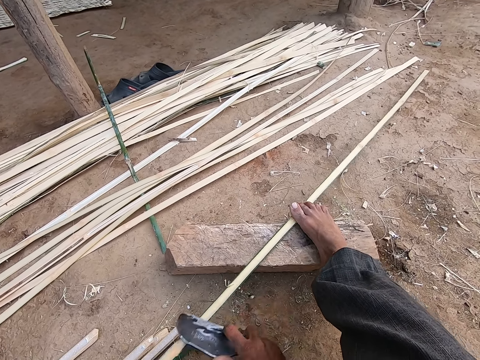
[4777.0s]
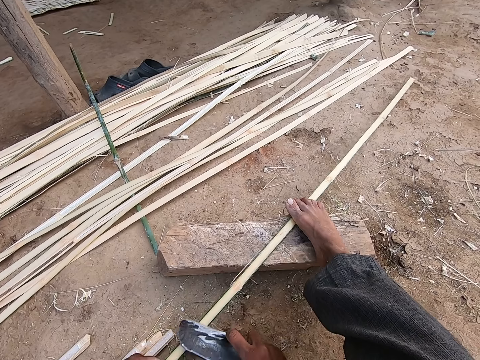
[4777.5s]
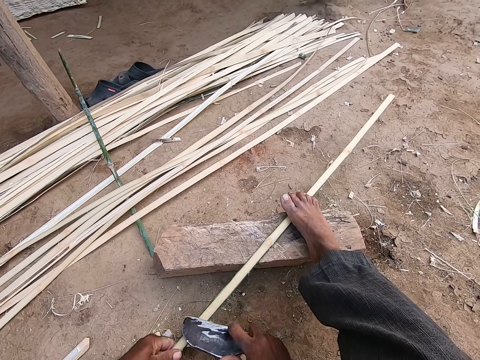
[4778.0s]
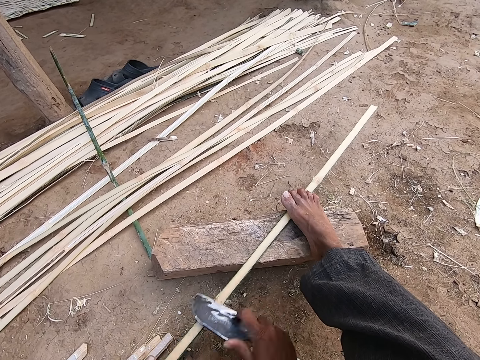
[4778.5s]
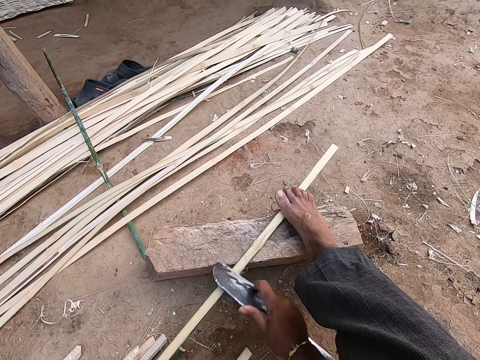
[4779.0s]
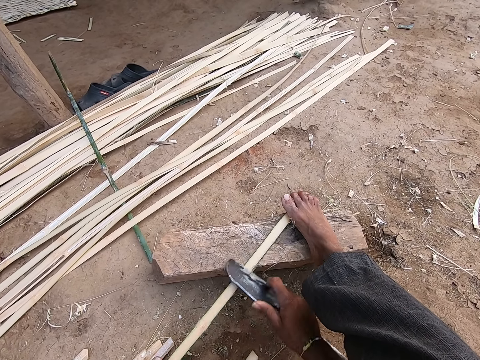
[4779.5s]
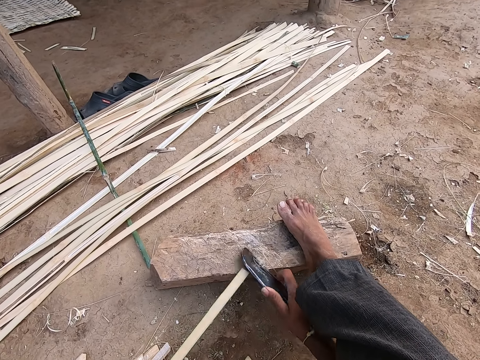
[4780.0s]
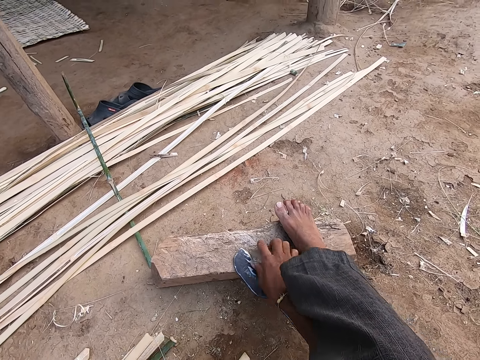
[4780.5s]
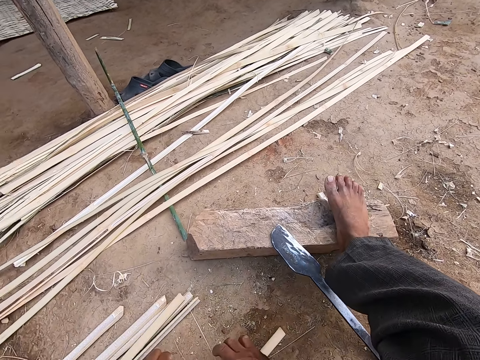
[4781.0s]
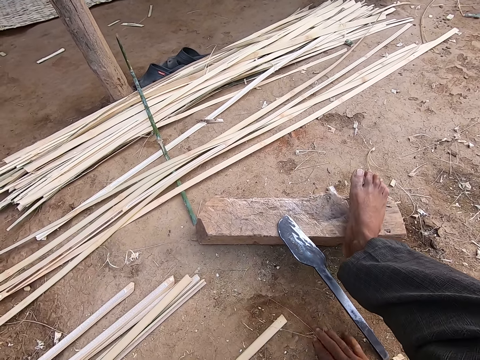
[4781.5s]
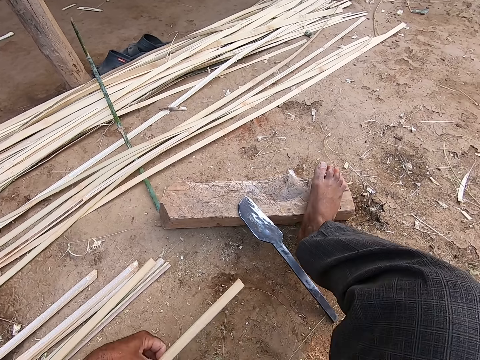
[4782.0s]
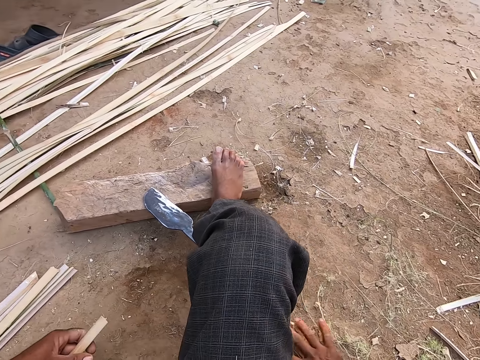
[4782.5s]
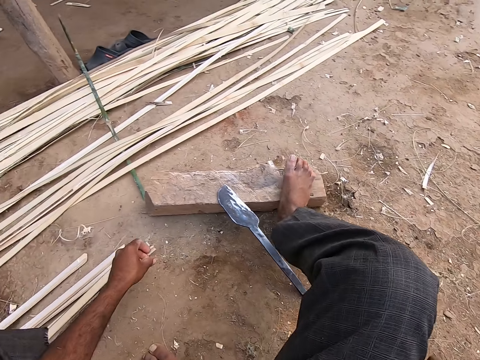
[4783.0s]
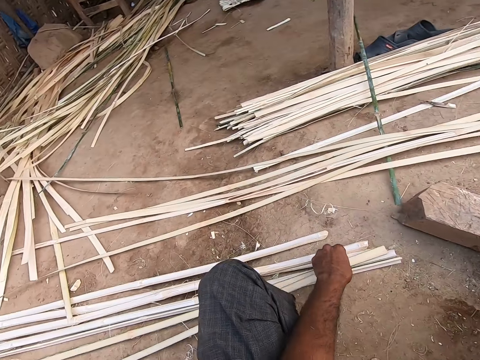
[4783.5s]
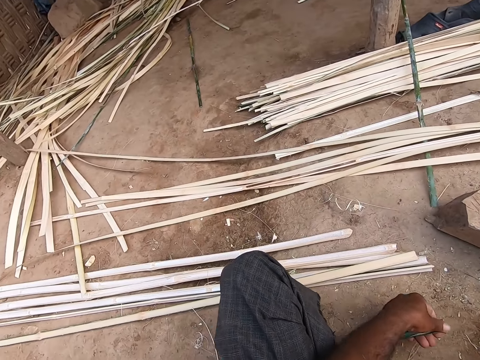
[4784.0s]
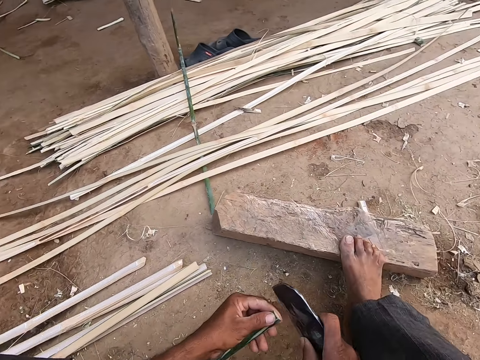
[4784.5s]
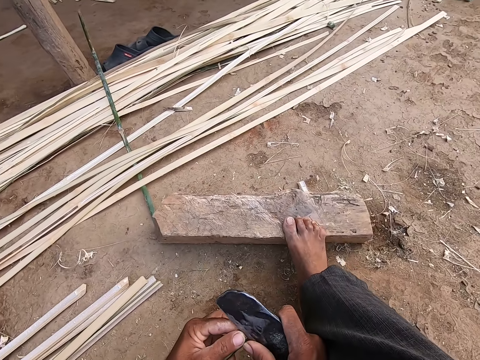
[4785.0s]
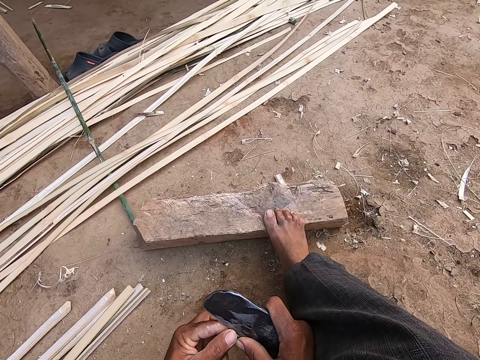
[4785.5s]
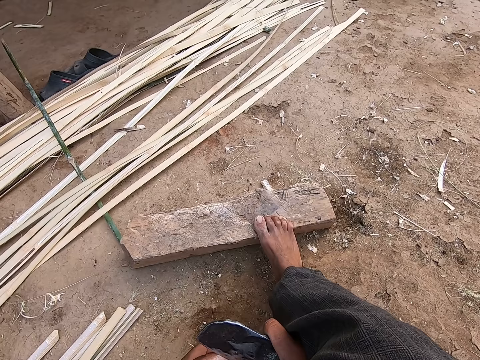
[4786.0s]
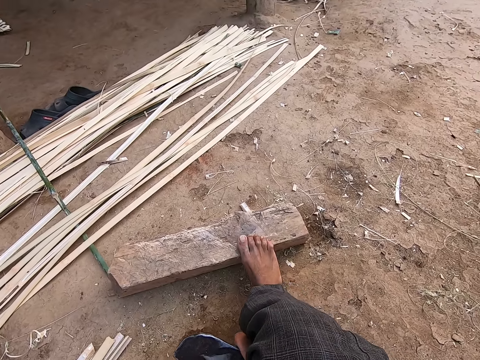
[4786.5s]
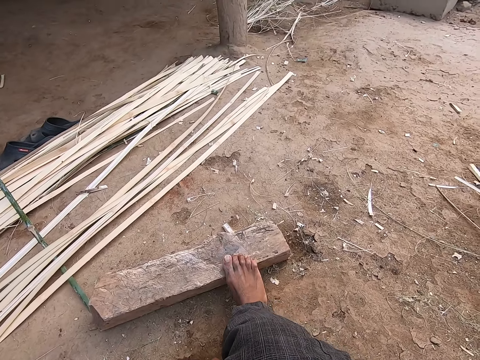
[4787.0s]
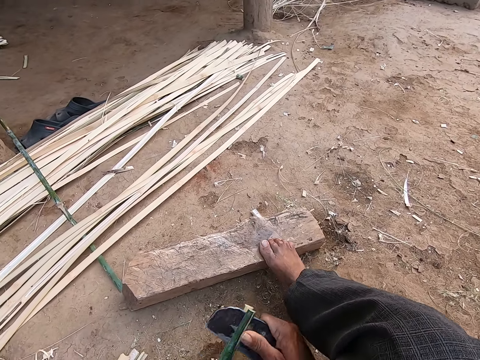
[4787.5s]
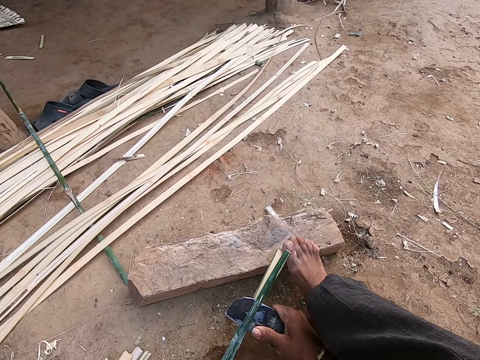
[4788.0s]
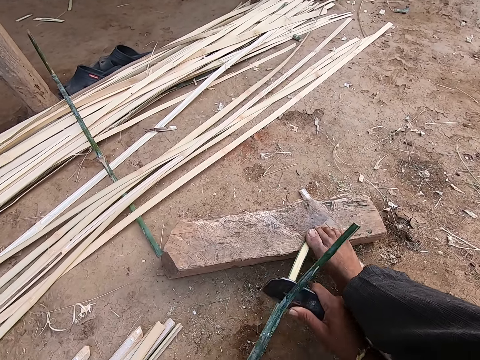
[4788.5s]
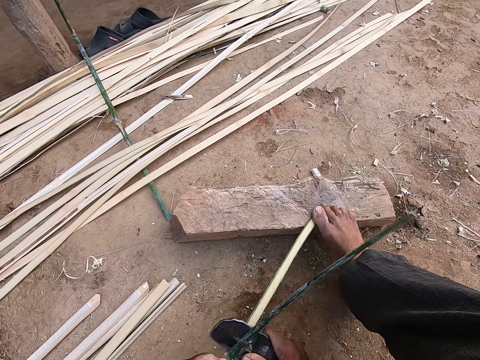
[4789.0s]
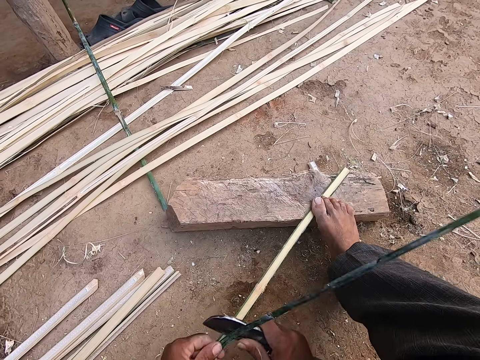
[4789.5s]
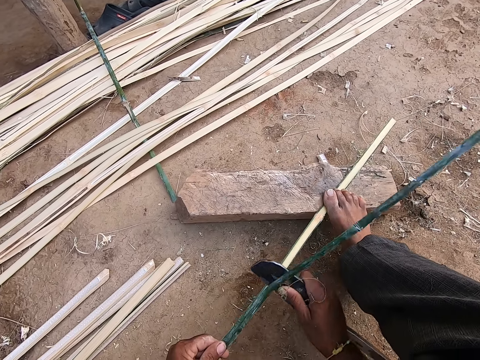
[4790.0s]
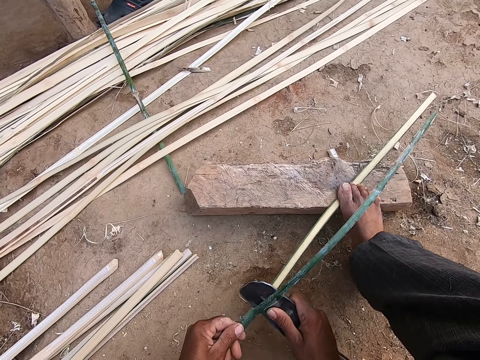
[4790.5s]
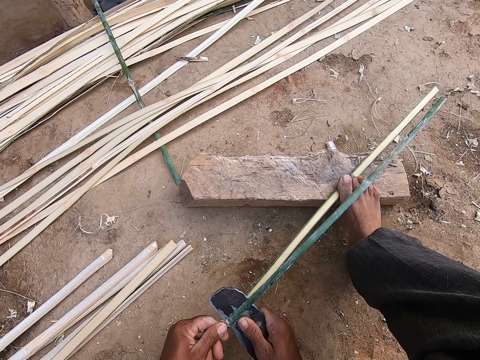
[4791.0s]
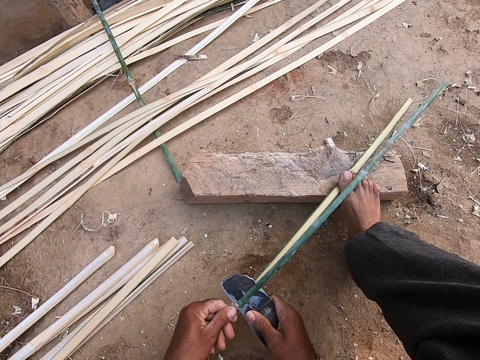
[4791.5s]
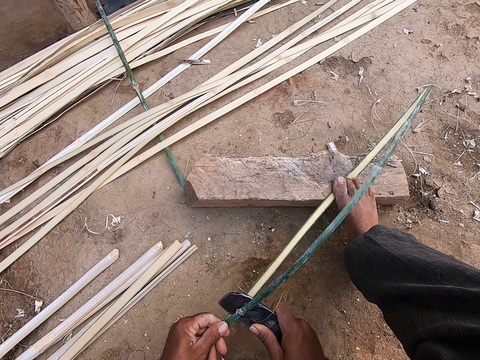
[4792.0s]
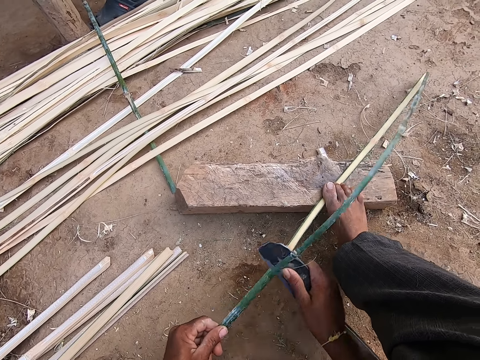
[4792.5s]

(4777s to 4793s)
The camera wearer drops the knife on the wood with his right hand. He puts the bamboo stick on the ground. He moves his right hand on the ground. He holds a bamboo strip with his left hand. He wipes the ground with his right hand. He divides the bamboo strip in his left hand with the knife in his right hand. He talks. He cuts the bamboo stick with the knife.

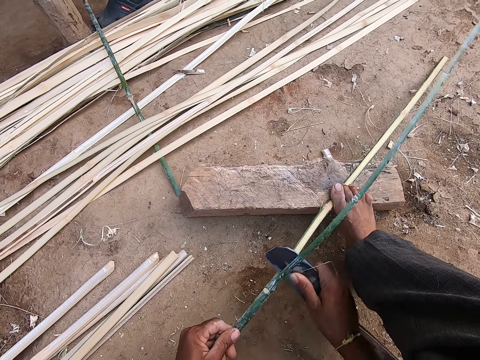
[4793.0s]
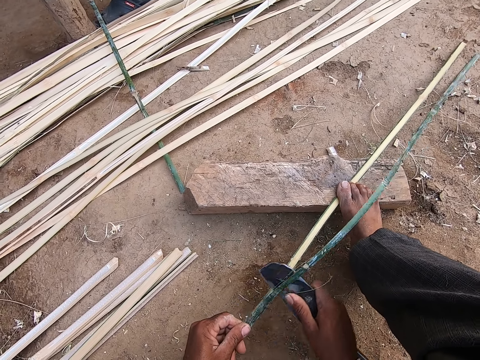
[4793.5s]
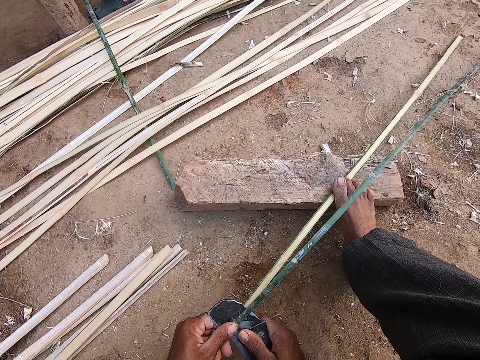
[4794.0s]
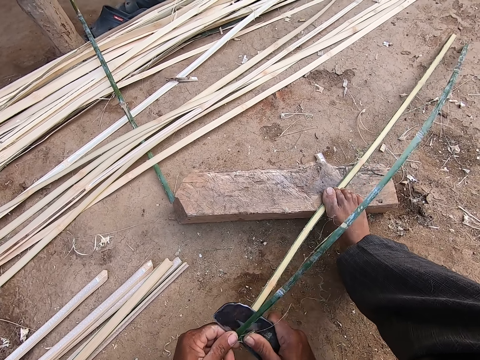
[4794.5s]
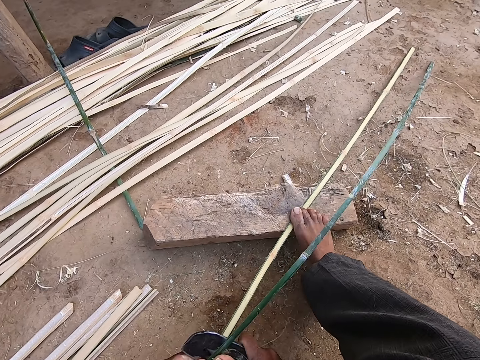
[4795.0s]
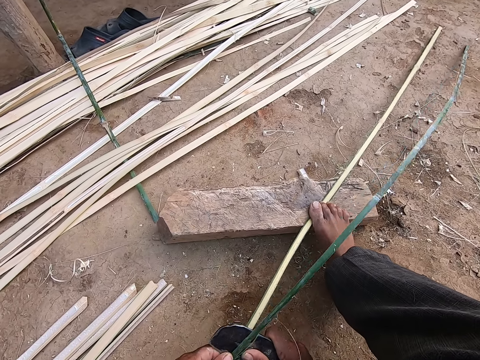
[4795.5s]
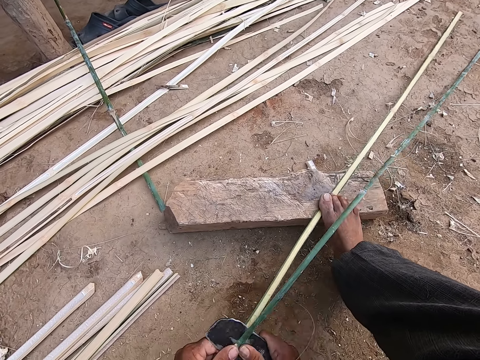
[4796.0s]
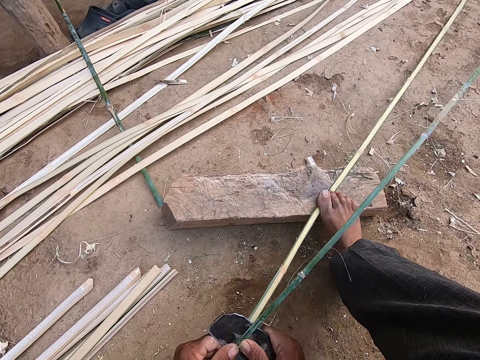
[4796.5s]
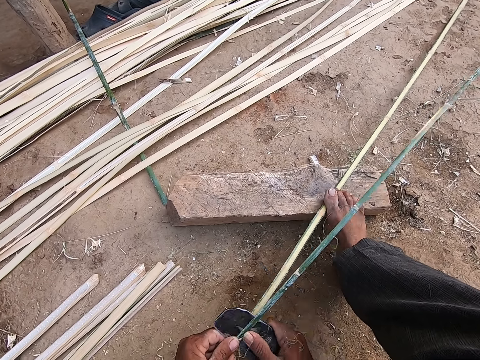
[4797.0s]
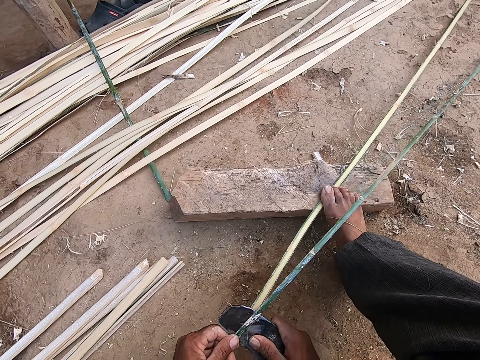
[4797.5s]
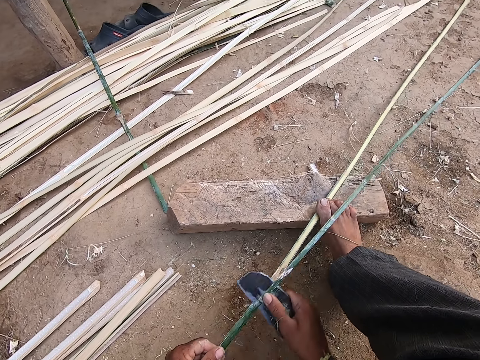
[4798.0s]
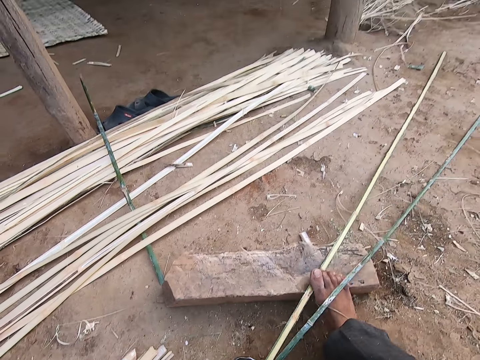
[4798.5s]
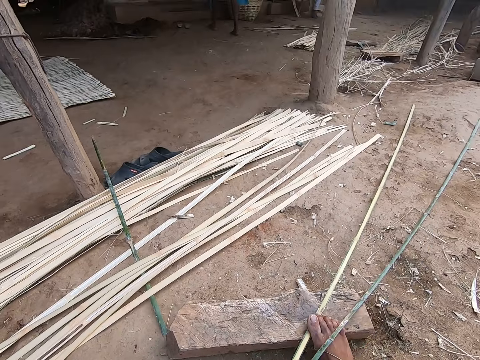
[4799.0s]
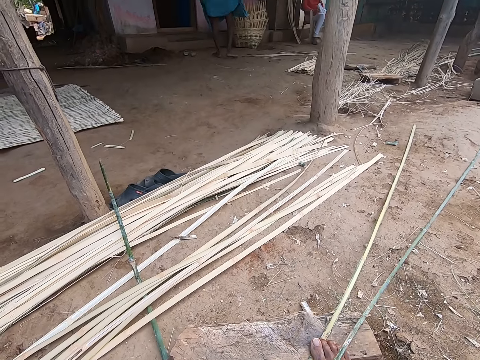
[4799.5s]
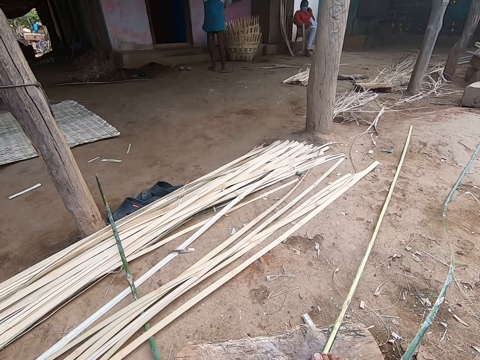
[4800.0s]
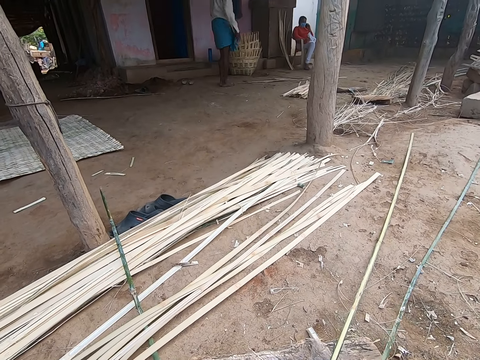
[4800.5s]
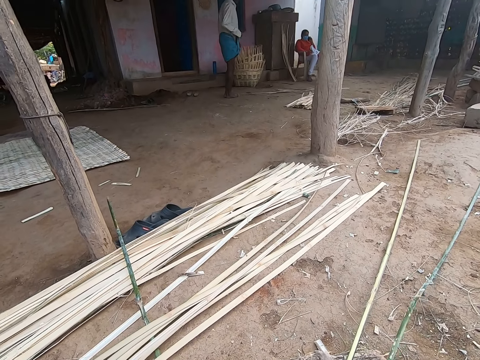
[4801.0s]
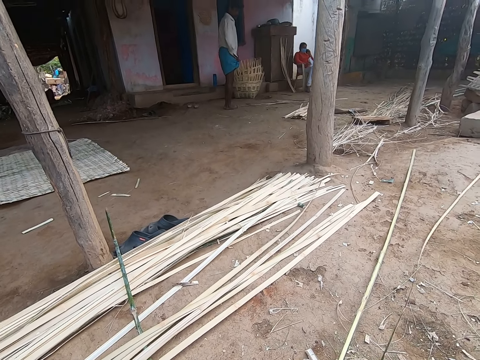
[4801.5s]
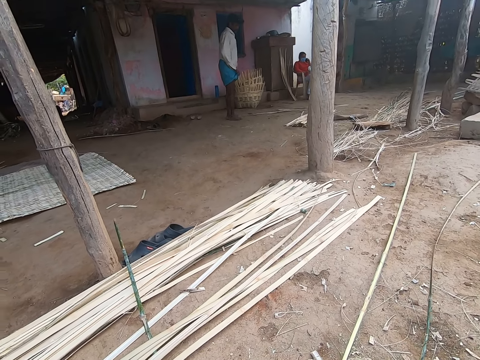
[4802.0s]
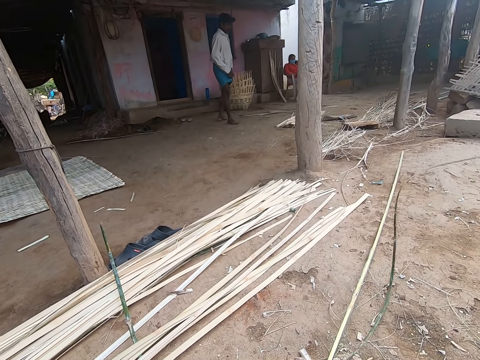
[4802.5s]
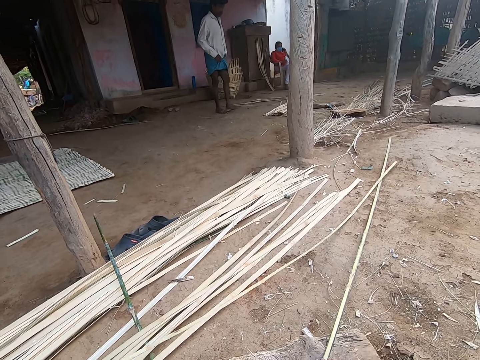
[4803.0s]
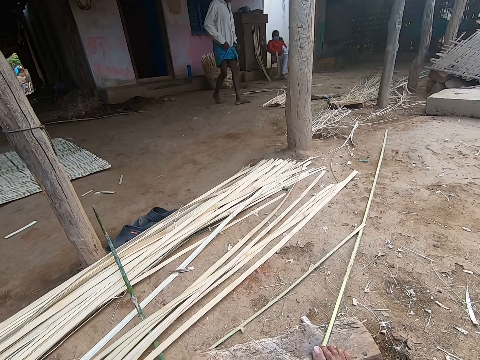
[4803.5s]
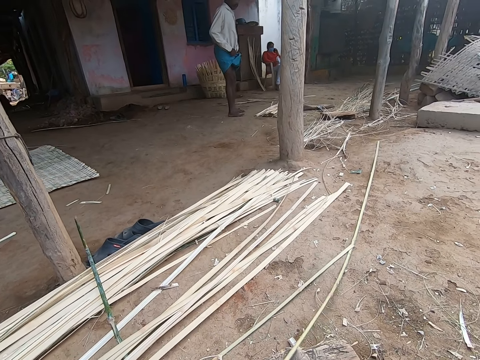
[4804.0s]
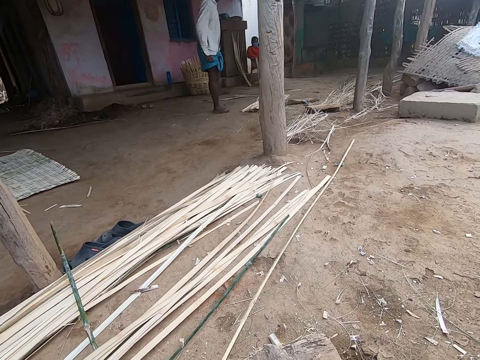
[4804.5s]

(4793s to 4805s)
The man adjusts a cloth on his body with both hands. The camera wearer drops the bamboo stick on the ground.
